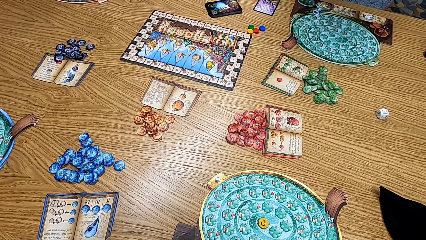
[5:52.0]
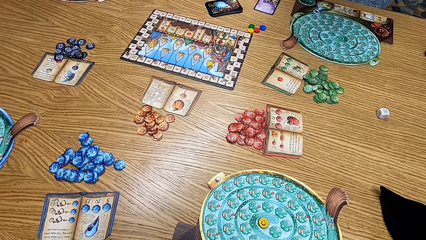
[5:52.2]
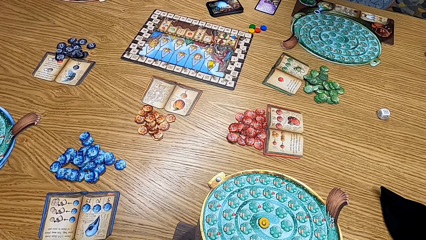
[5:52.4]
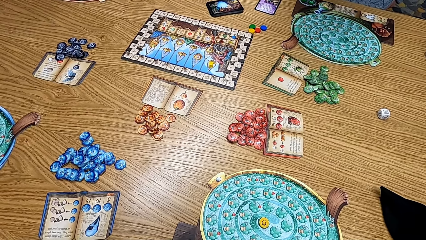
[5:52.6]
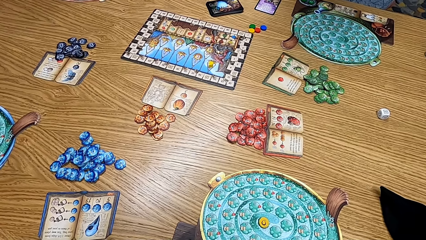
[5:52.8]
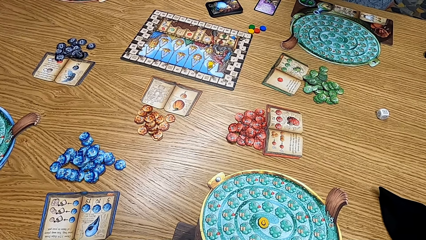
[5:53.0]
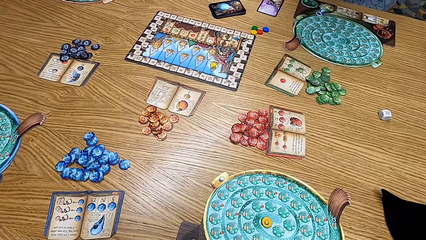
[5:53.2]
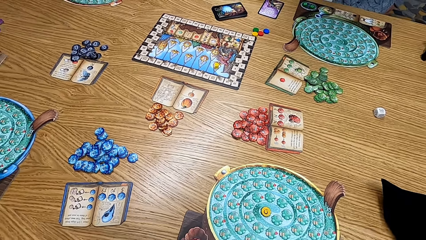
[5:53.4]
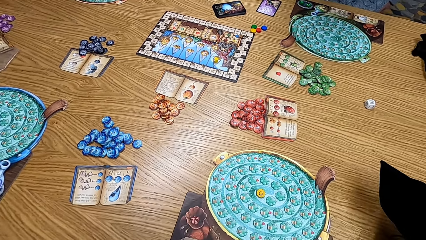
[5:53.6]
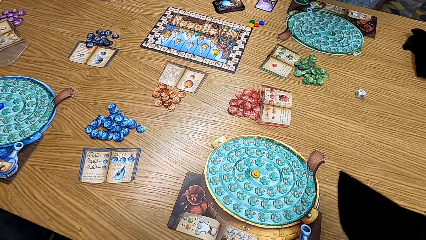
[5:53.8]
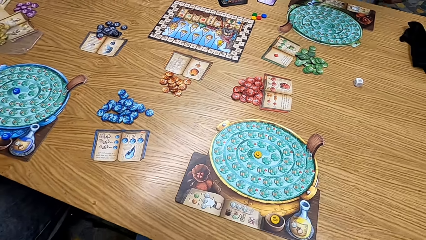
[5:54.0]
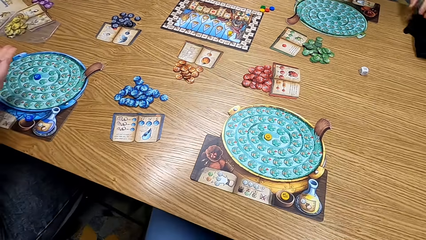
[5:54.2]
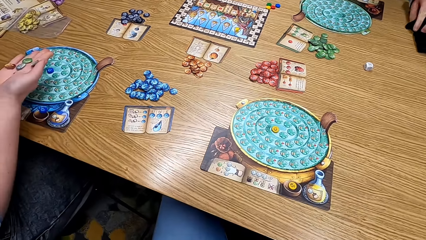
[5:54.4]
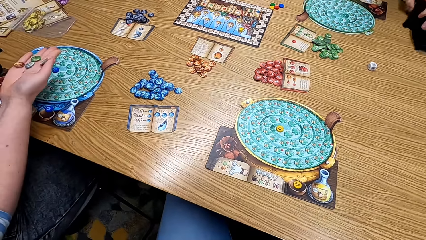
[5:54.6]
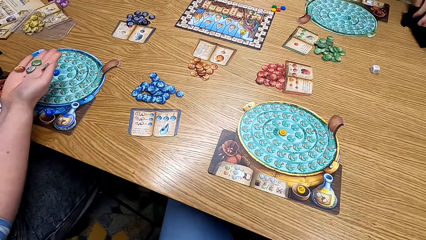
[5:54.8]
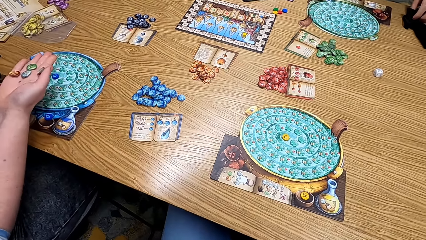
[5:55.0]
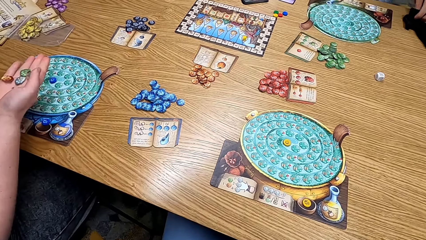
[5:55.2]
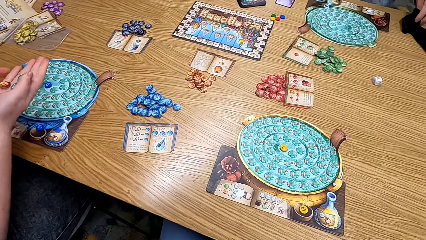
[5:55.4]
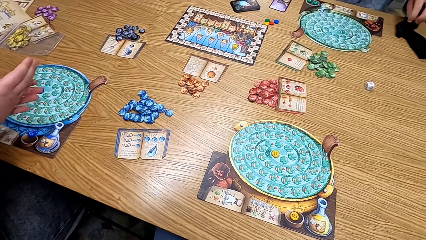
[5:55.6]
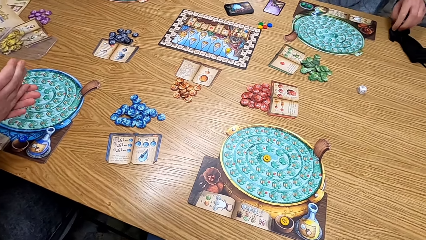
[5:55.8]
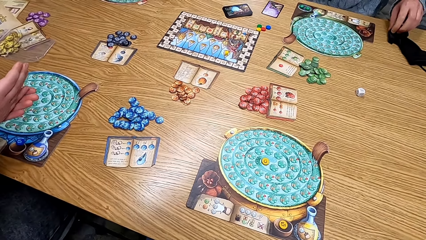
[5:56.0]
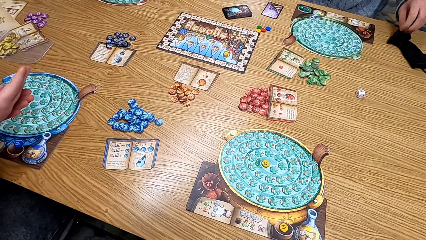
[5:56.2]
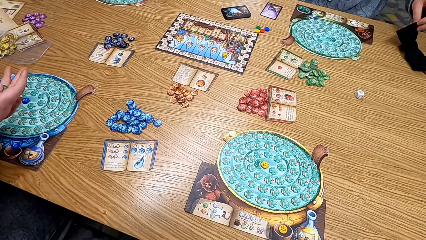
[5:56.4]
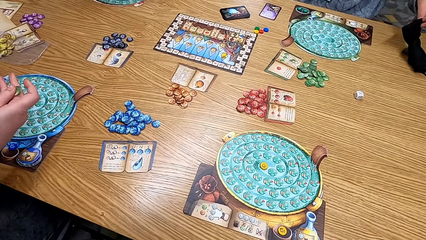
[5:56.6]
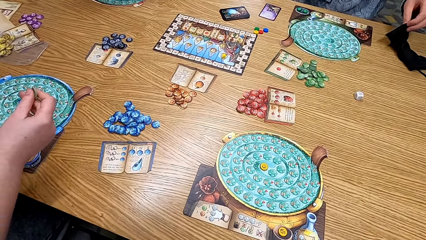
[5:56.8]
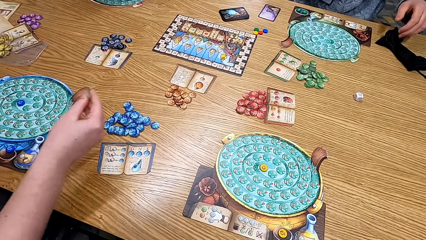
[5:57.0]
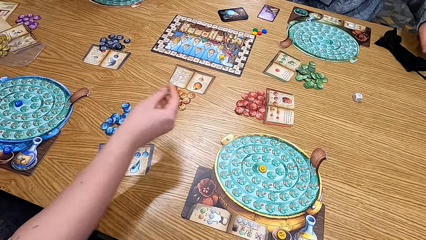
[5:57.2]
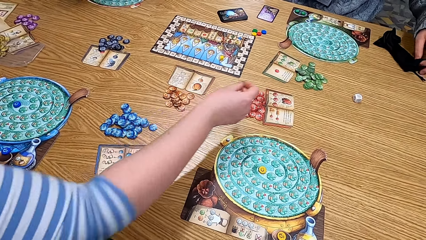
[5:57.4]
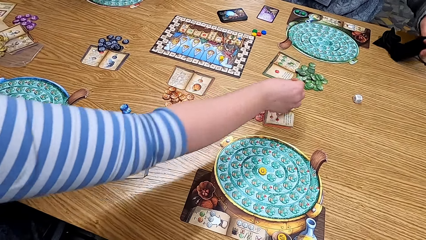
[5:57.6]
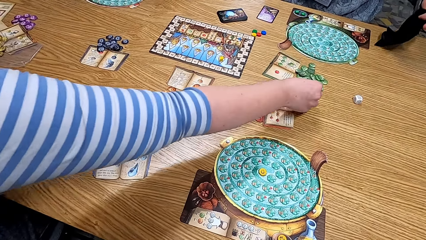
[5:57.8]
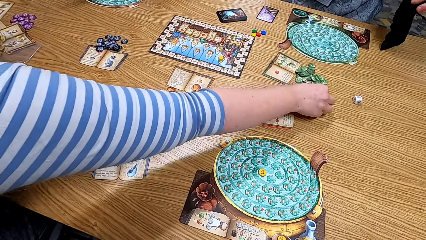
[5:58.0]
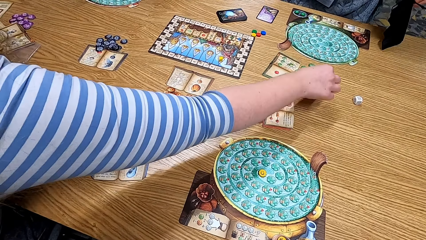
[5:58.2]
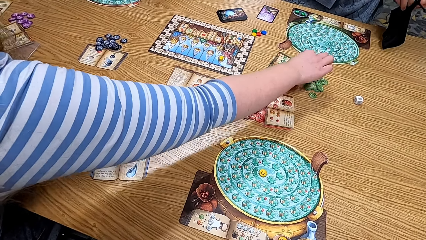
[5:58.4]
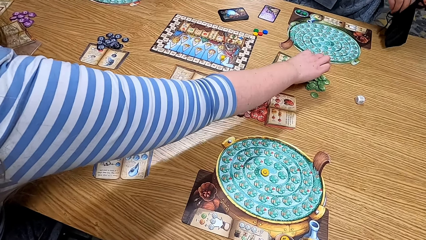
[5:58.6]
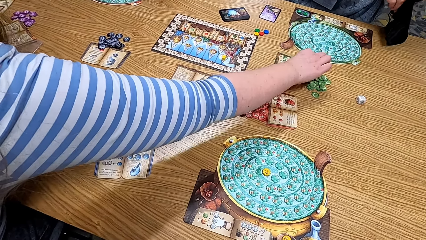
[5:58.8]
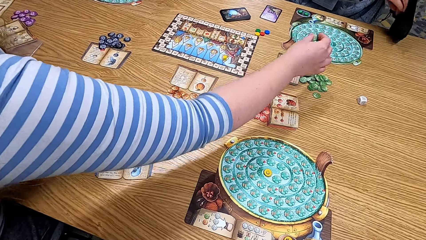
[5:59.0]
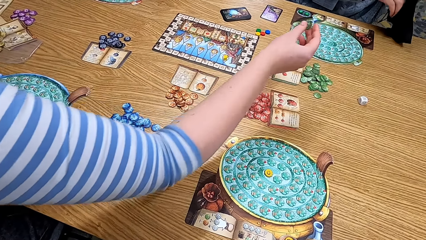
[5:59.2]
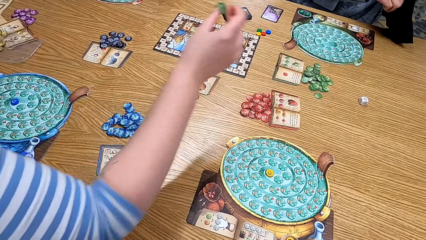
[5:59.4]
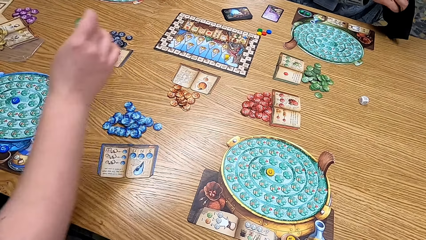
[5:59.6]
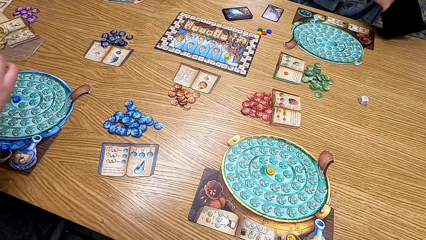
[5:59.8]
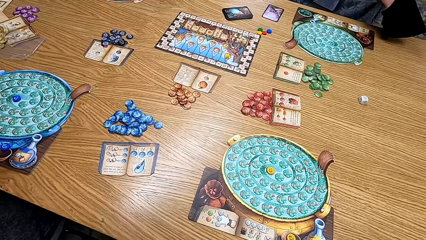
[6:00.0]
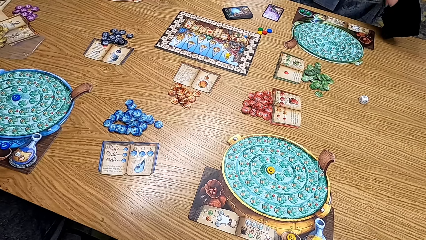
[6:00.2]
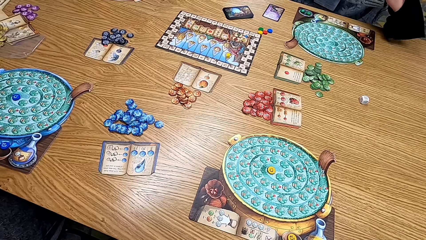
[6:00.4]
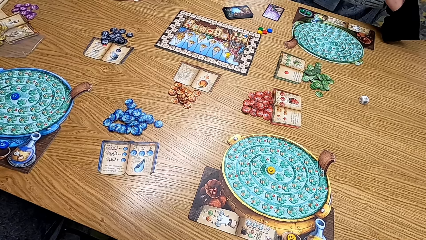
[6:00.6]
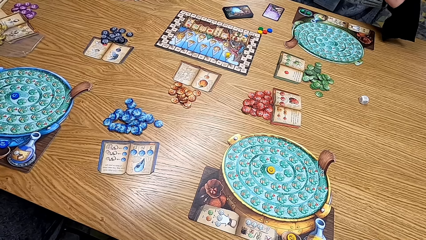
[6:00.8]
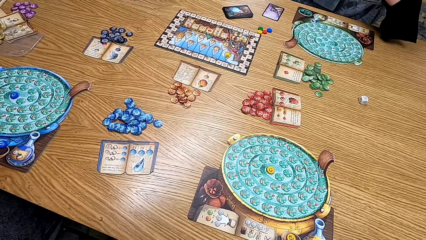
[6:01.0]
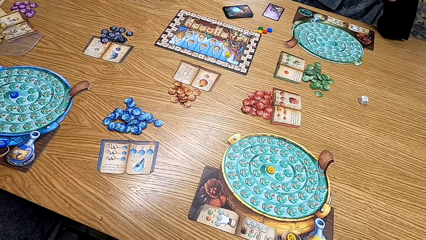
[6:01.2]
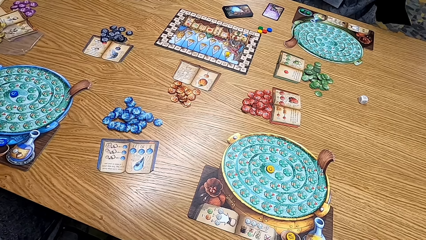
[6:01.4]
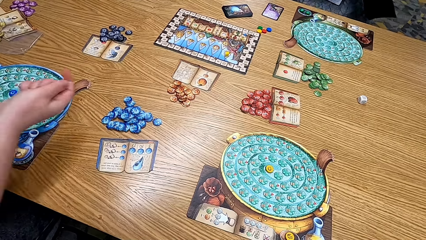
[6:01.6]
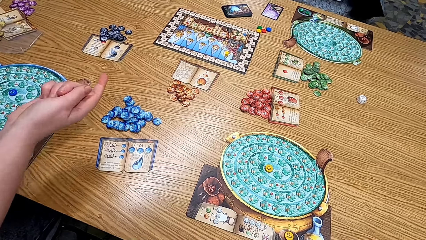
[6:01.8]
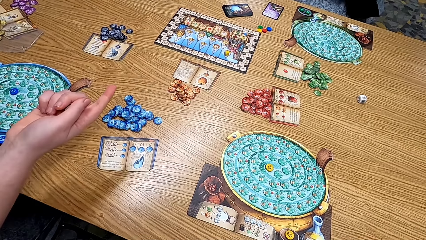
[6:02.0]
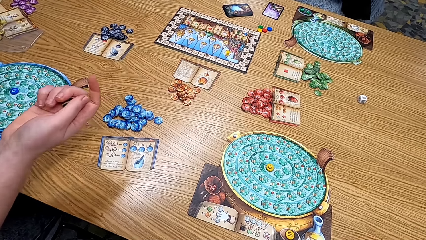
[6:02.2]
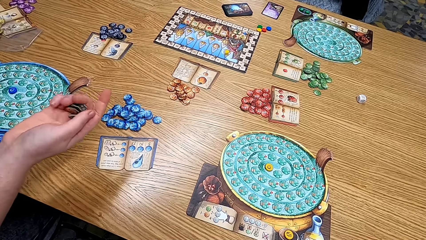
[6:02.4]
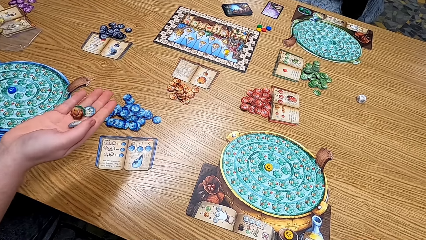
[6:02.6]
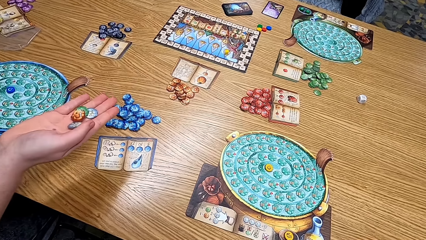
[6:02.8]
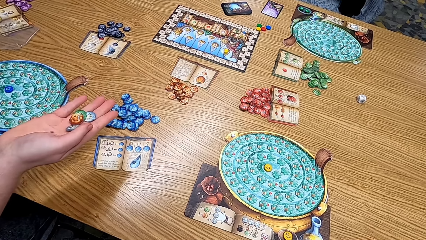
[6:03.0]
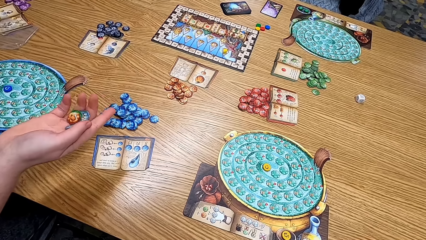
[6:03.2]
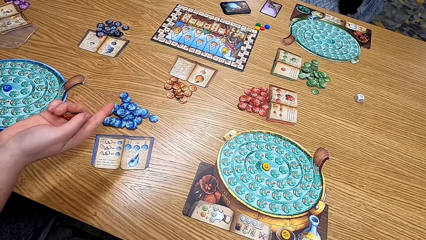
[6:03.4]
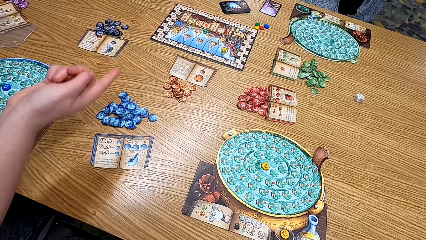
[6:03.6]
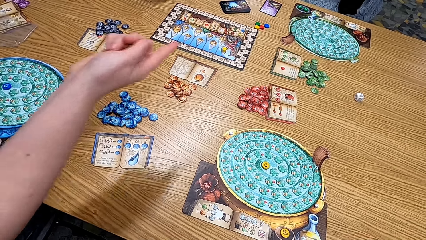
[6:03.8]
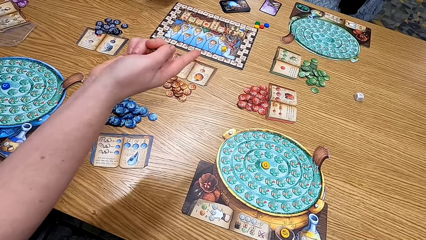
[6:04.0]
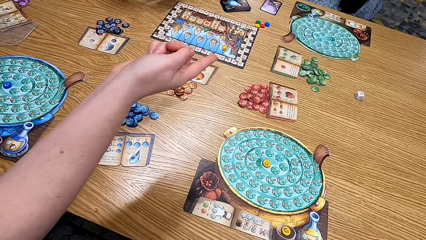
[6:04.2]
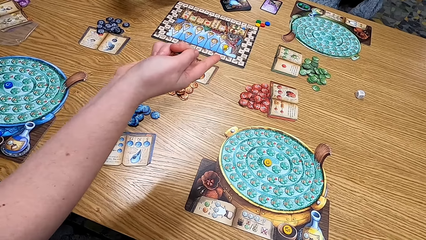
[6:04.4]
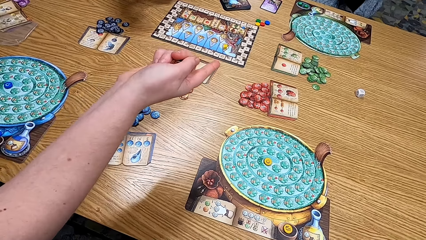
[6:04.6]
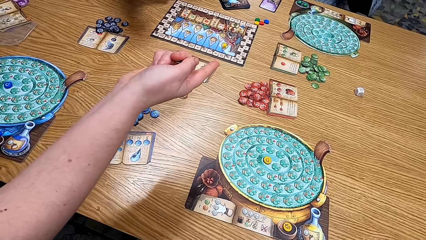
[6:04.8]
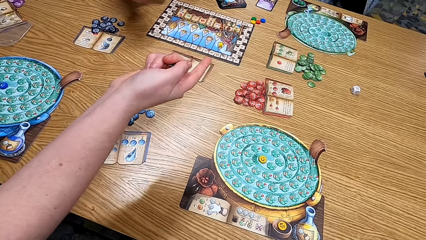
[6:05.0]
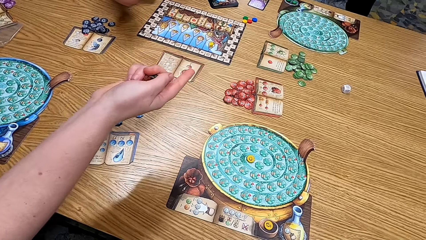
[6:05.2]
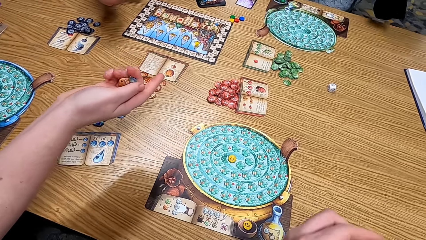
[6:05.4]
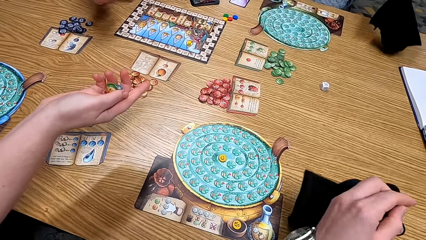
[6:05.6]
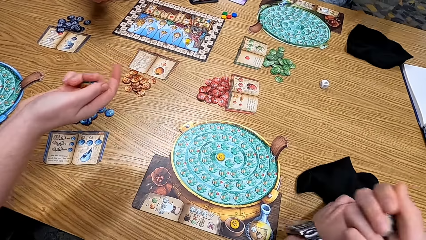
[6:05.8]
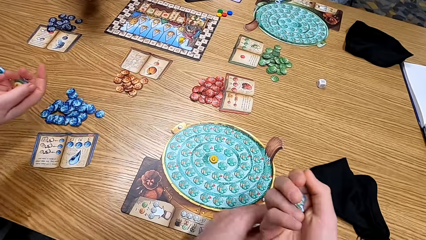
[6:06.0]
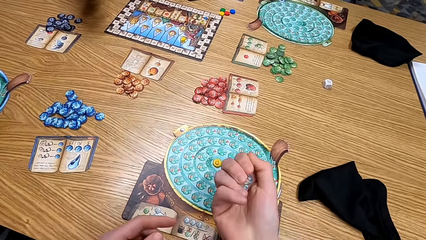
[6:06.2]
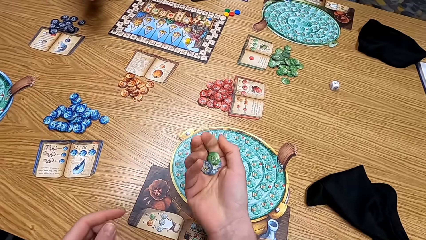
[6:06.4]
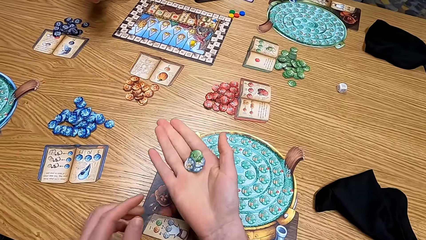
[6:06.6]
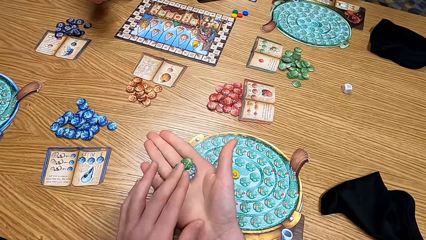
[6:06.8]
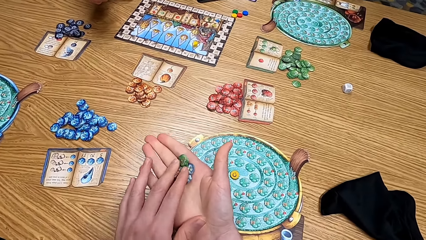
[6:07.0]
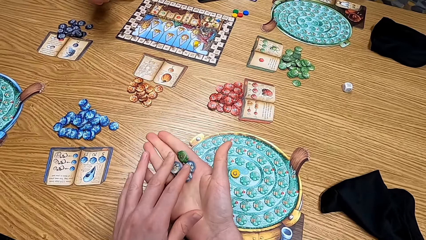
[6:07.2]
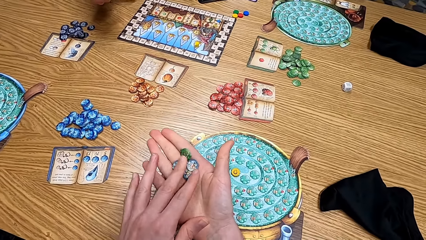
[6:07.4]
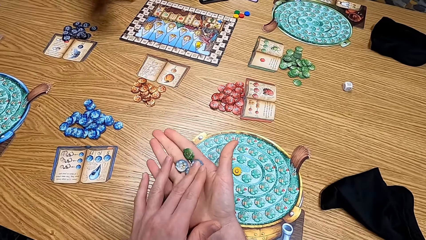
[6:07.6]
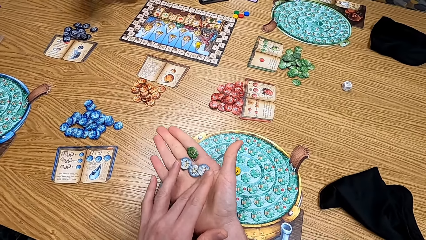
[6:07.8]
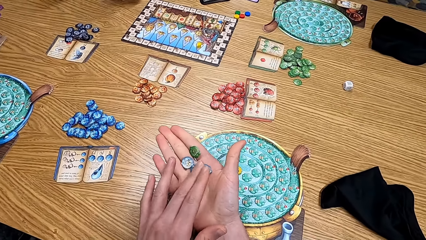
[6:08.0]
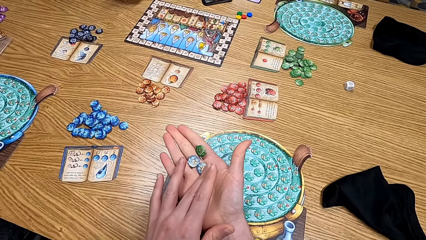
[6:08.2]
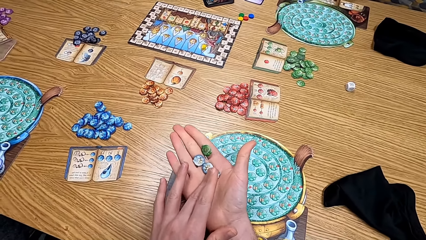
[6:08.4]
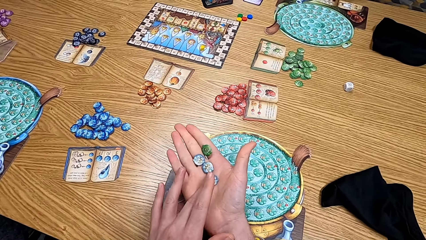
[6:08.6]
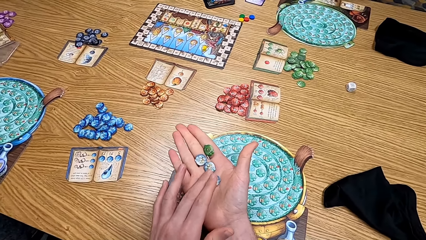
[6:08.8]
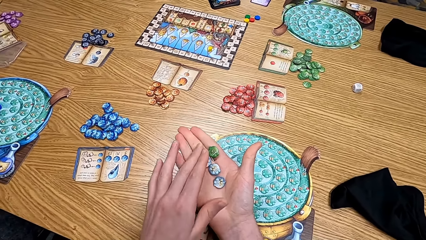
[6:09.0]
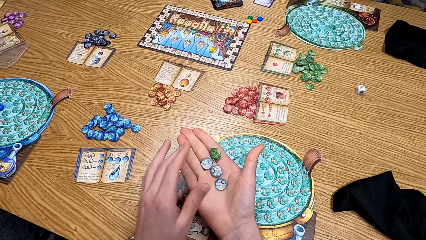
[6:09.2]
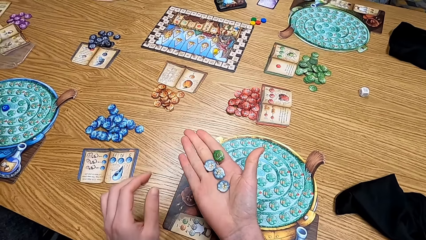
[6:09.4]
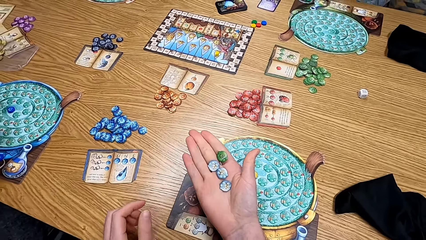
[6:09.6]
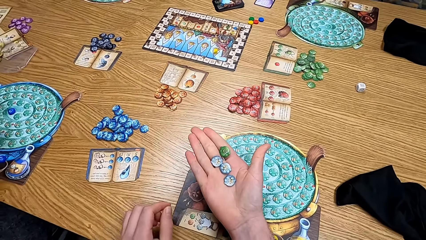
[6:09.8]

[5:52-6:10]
The camera wearer picks the bag from the table. A lady puts the clipart on the table. A woman plays the card. Another woman picks the card from the table. The camera wearer looks at the cards on the table. They put the black bag on the table. They throw the bag on the table and check the clipart.
